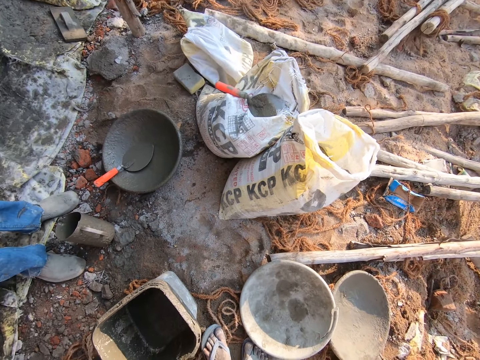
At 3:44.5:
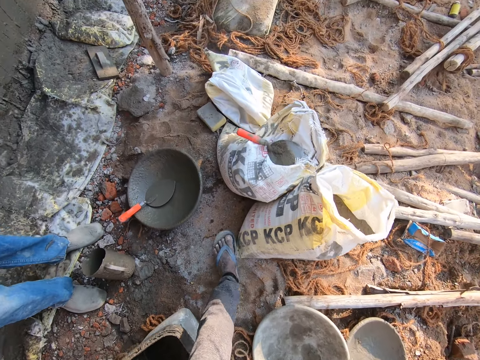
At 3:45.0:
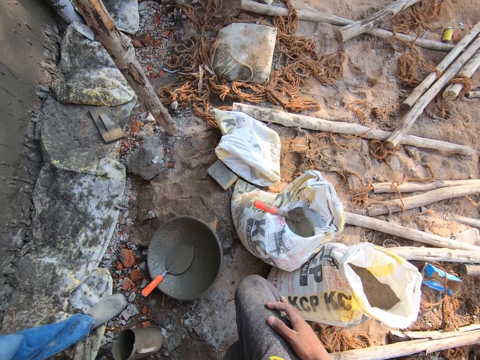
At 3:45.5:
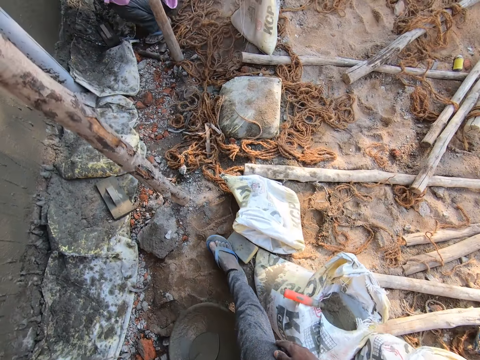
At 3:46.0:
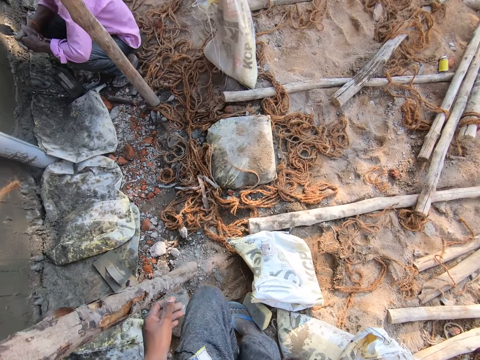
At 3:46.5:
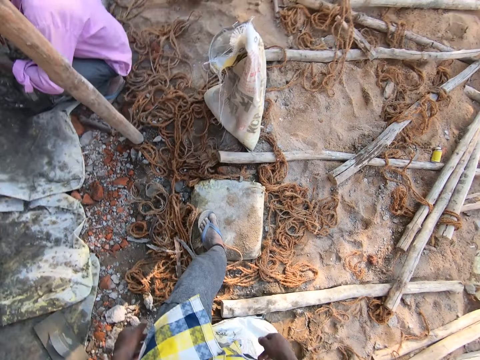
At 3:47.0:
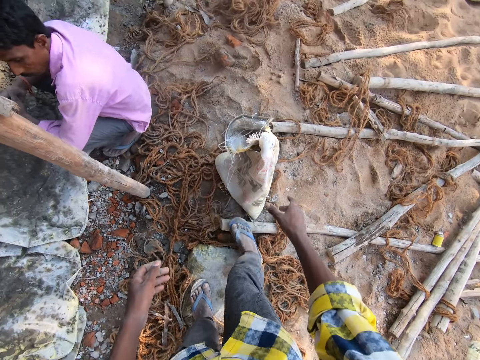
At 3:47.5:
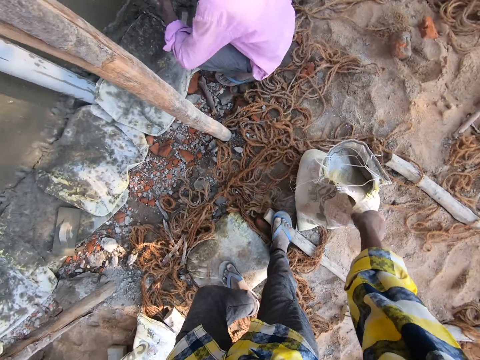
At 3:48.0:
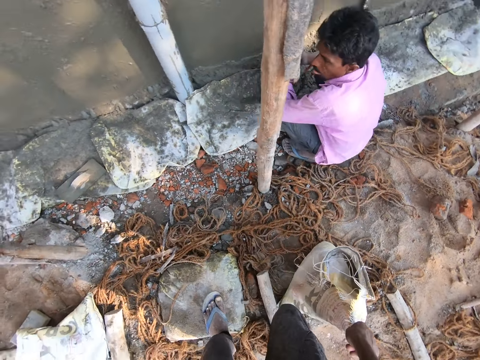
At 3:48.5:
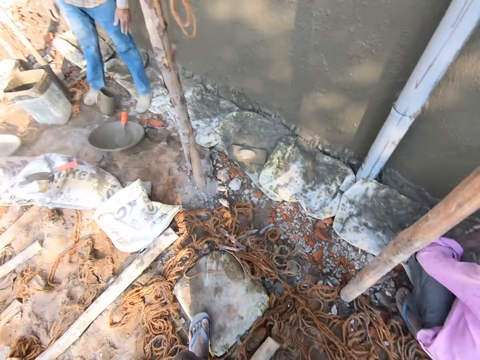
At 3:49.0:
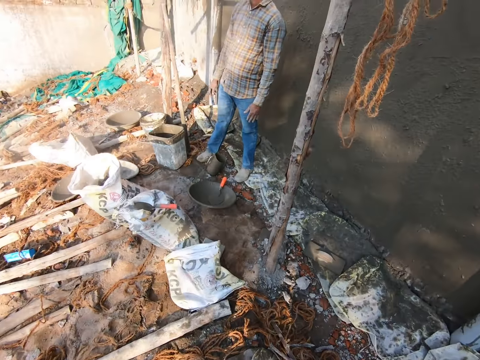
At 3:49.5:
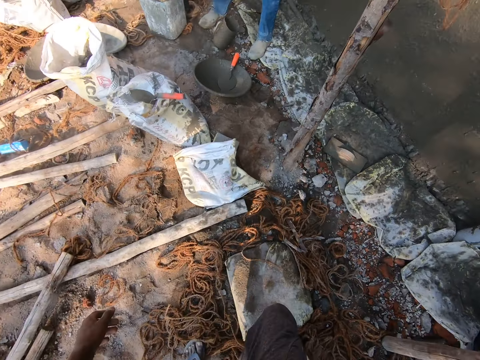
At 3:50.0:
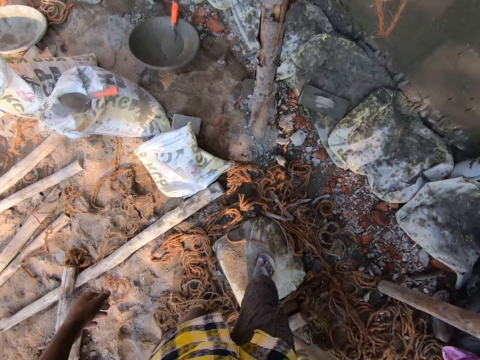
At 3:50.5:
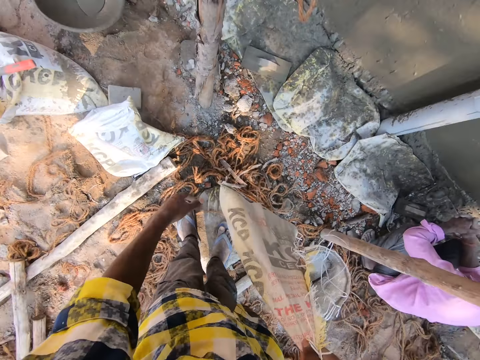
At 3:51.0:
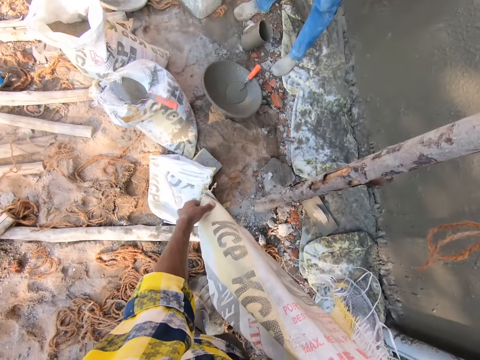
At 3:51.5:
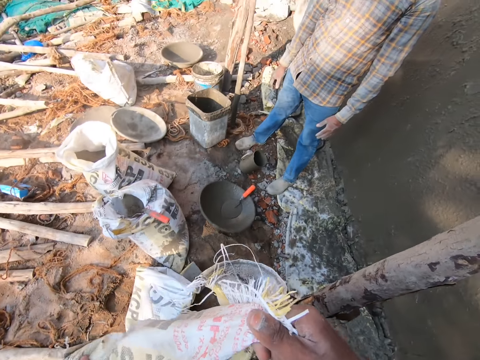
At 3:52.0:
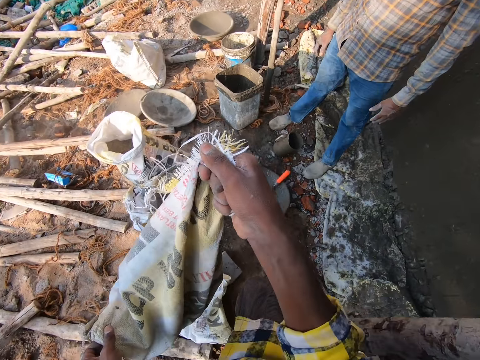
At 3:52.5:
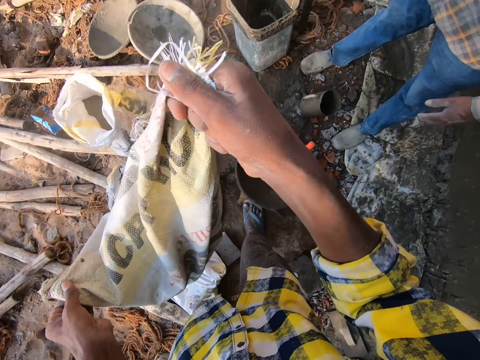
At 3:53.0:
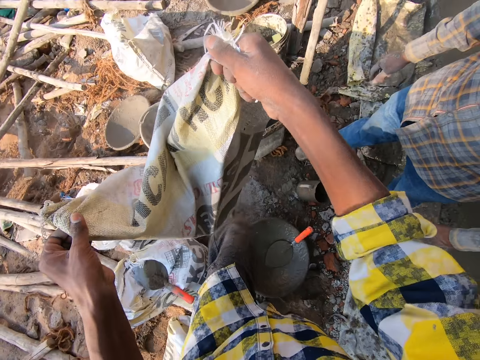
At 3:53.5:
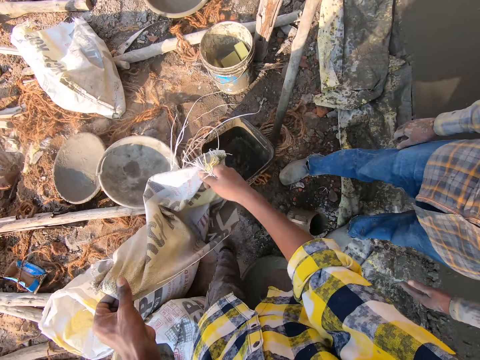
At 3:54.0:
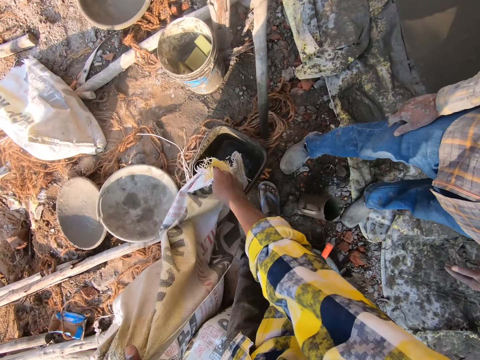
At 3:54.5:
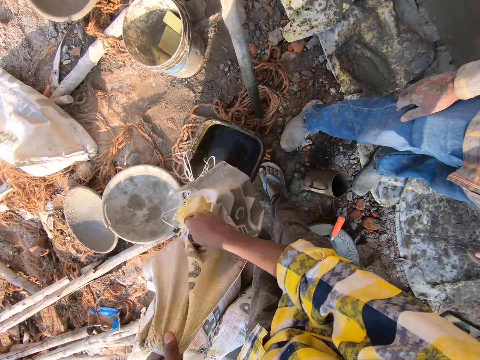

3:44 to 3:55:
The camera wearer walks around the construction site. They pick up a bag of cement. They walk around the construction site. They pour cement in the bucket.

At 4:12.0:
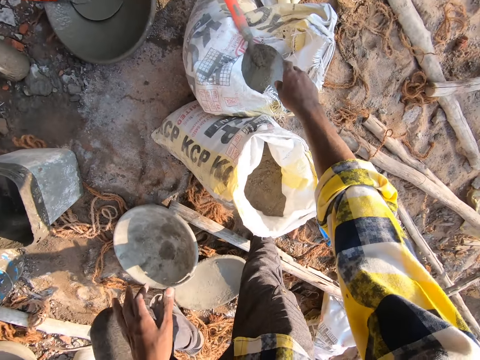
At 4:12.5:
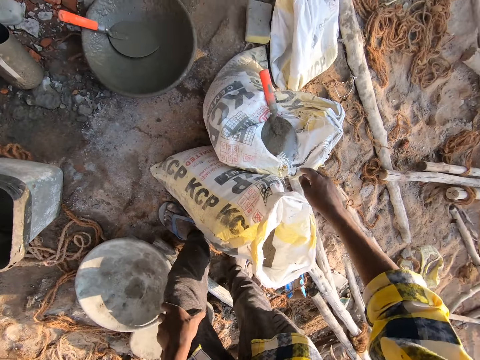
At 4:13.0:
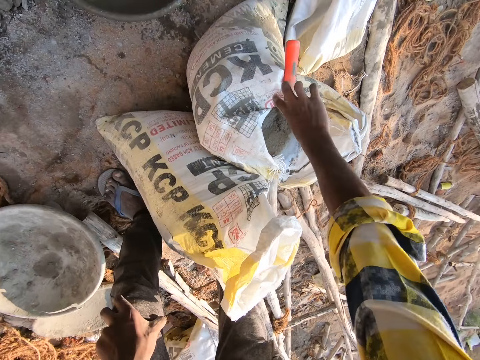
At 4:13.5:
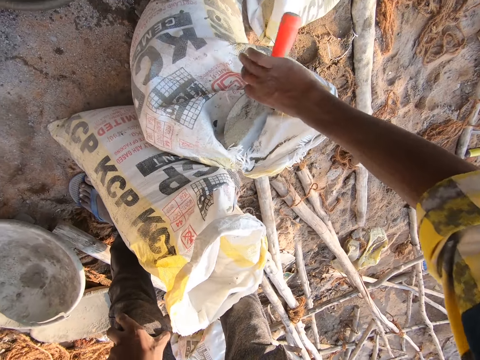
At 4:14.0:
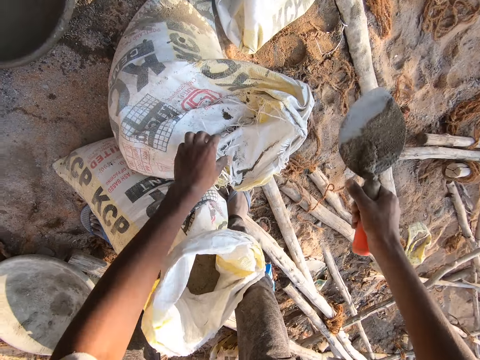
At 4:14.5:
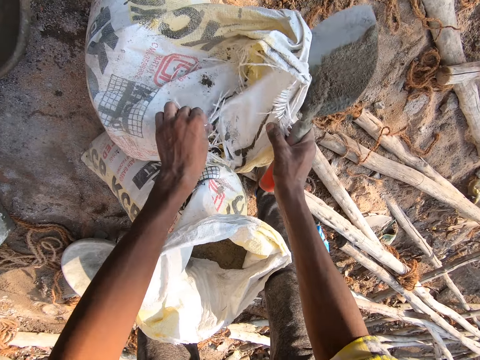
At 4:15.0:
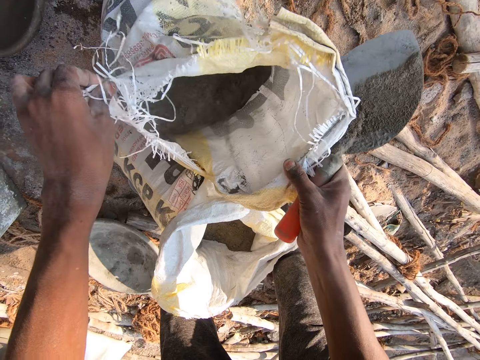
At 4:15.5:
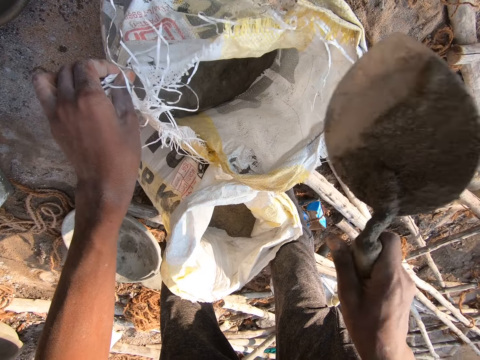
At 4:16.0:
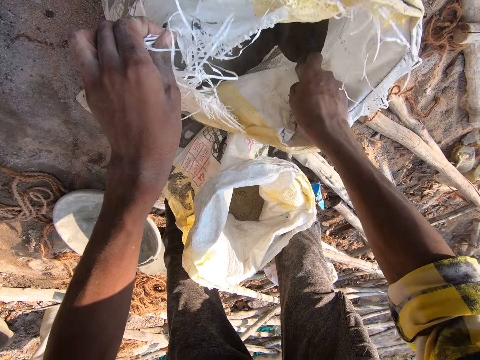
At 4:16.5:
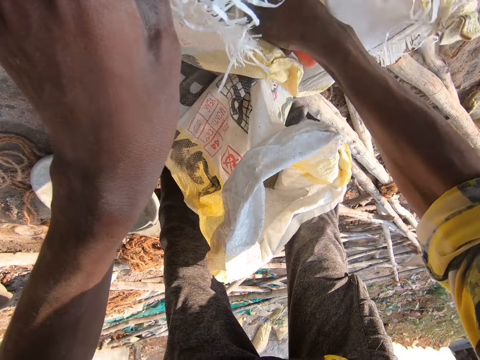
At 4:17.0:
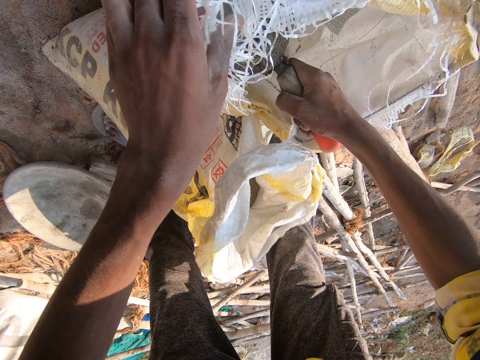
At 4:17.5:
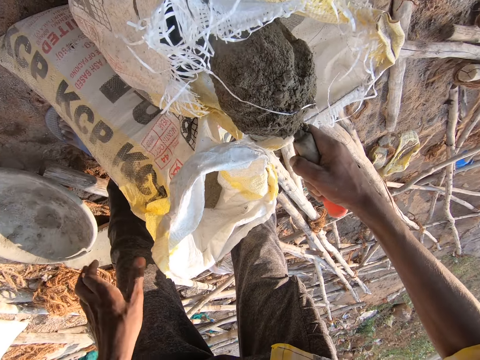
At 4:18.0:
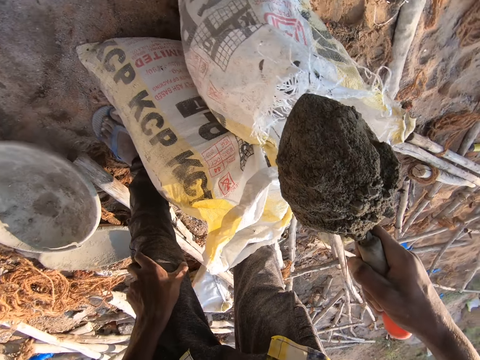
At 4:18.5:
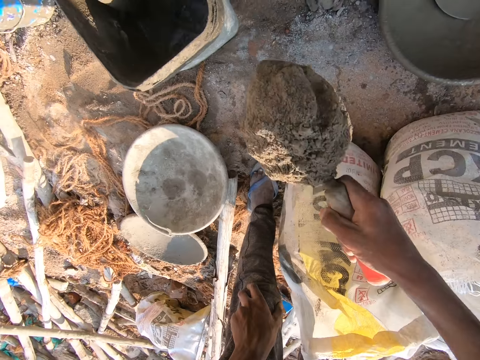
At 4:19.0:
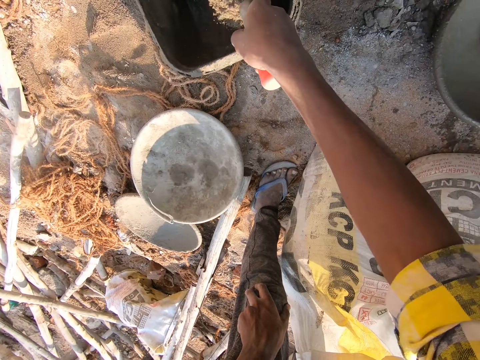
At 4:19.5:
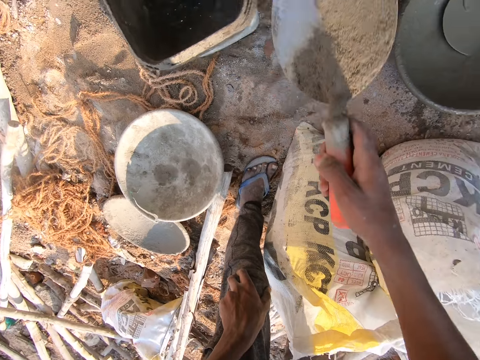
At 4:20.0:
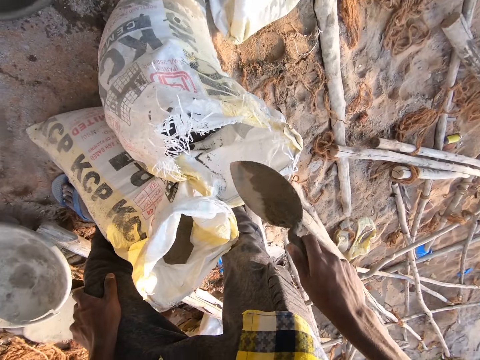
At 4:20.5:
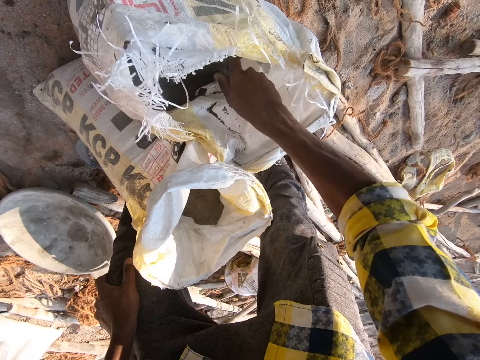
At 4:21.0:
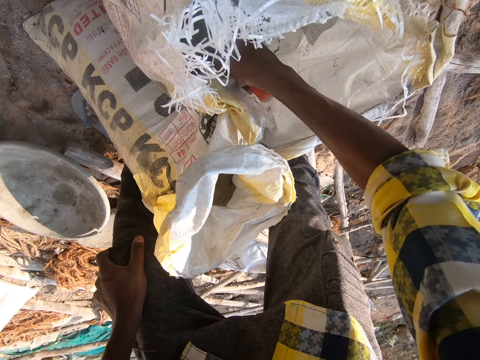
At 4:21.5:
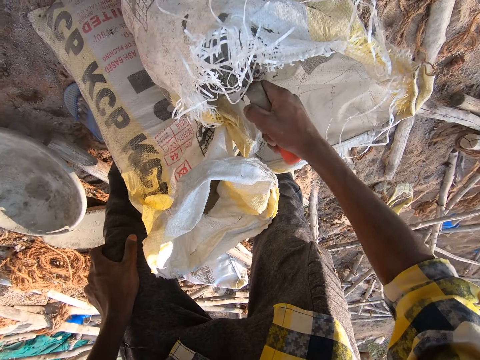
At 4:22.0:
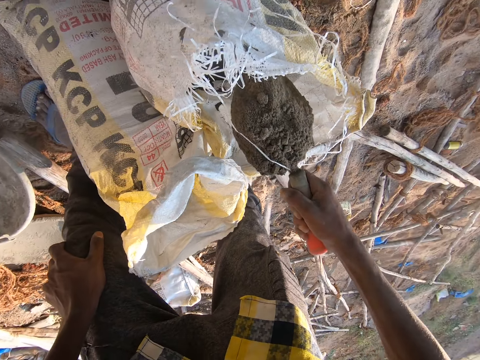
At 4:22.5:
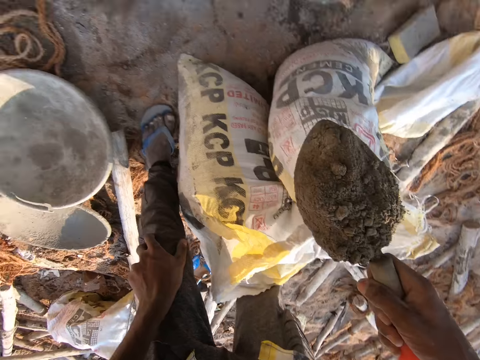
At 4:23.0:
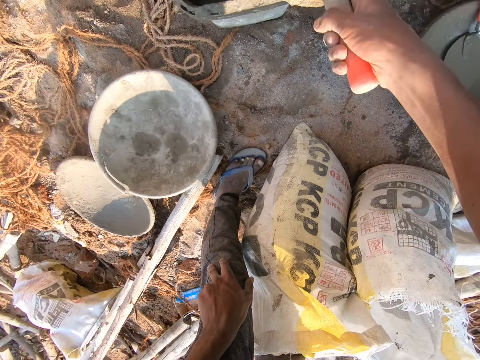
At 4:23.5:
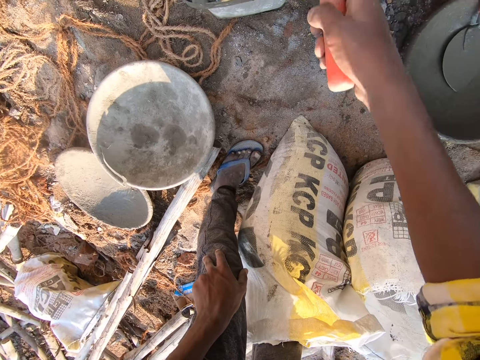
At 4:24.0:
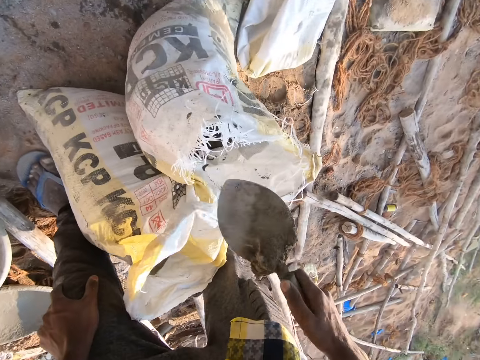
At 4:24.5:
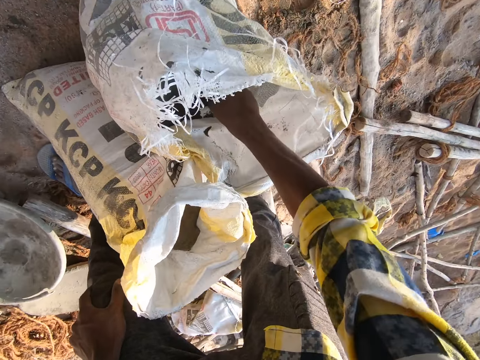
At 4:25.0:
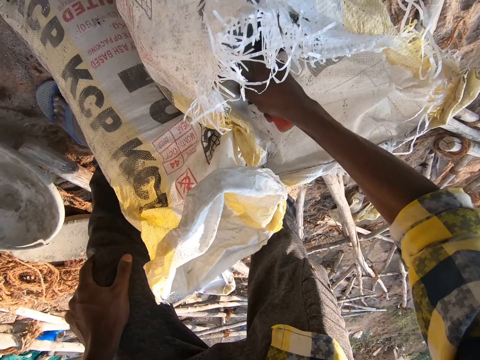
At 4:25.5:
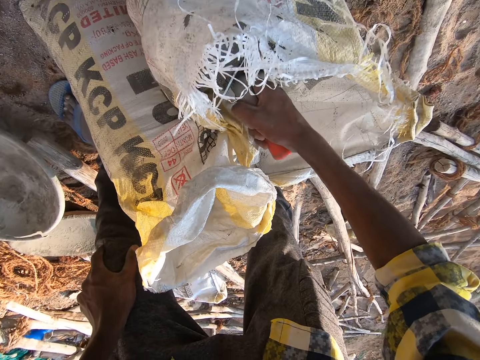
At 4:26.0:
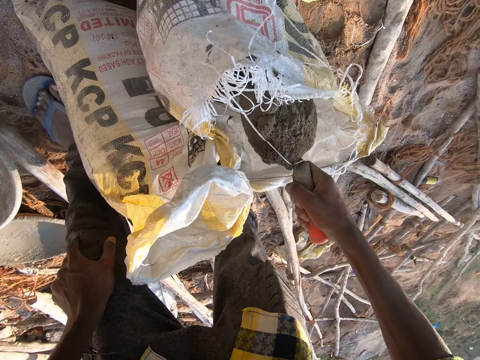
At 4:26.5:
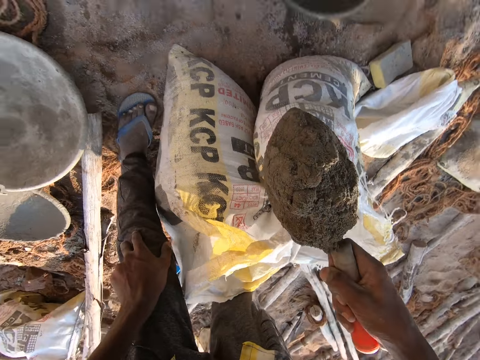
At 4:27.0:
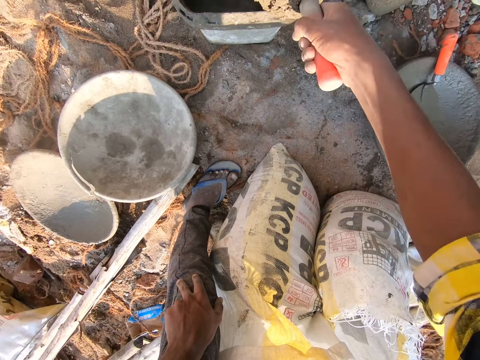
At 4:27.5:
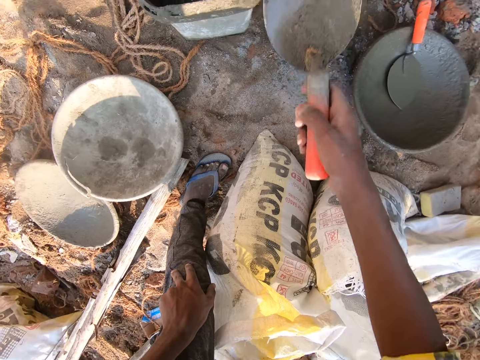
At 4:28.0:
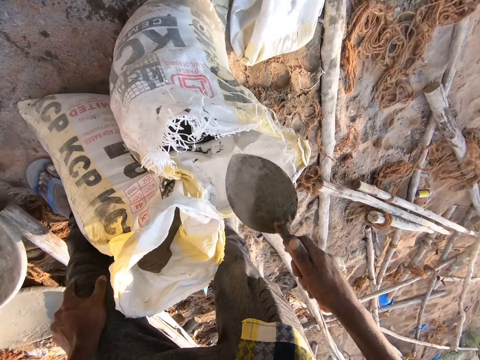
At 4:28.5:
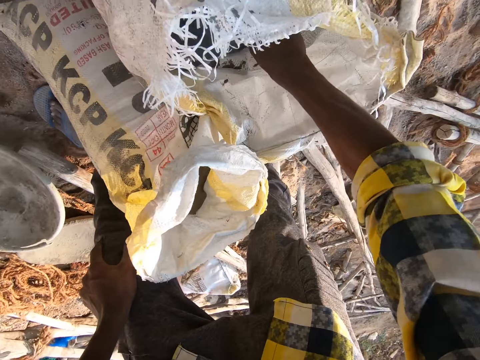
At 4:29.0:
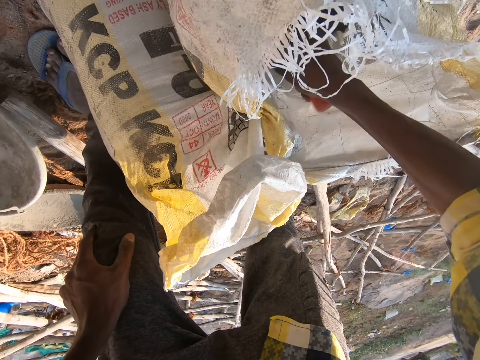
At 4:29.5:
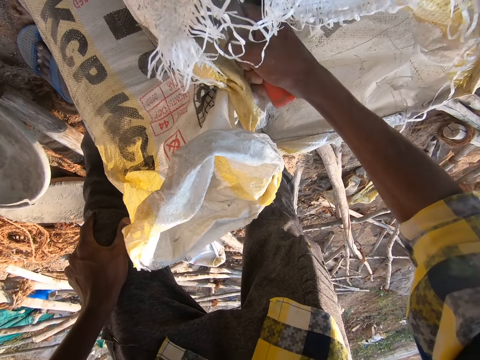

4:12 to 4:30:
The camera wearer picks up the trowel. They open the bag of cement. They scoop the cement with the trowel. They pour the cement in the bucket. They scoop the cement with the trowel. They pour the cement in the bucket. They scoop the cement with the trowel. They pour the cement in the bucket. They pick up cement.
